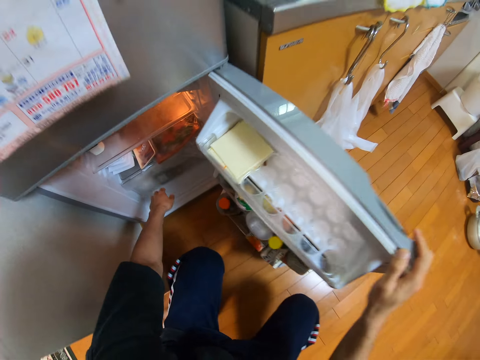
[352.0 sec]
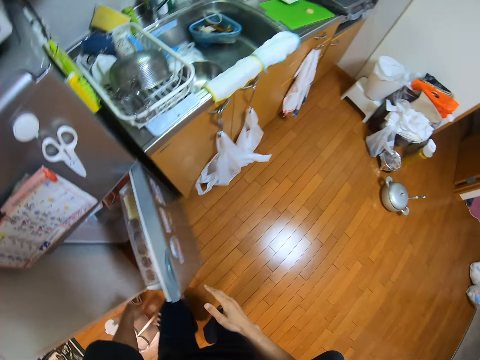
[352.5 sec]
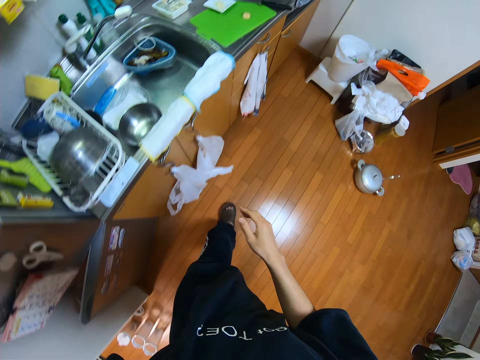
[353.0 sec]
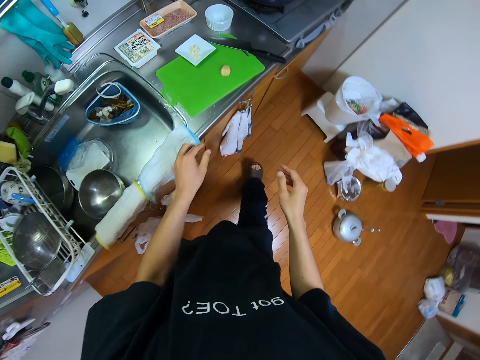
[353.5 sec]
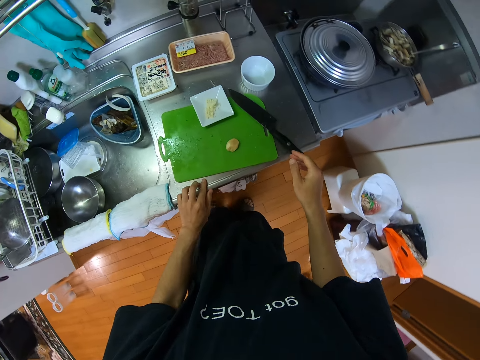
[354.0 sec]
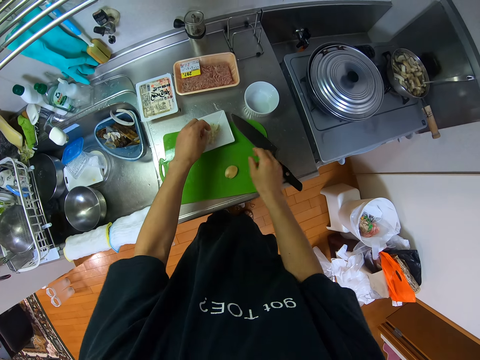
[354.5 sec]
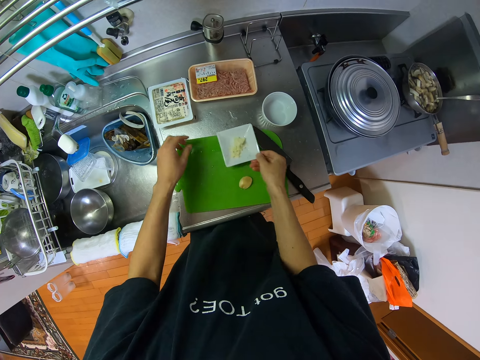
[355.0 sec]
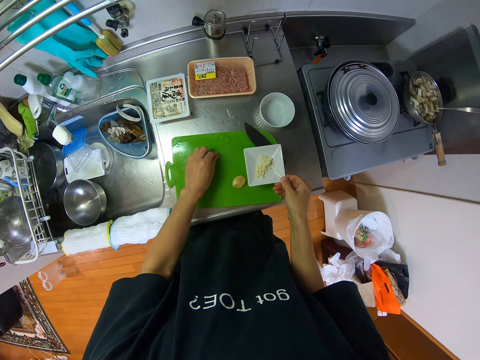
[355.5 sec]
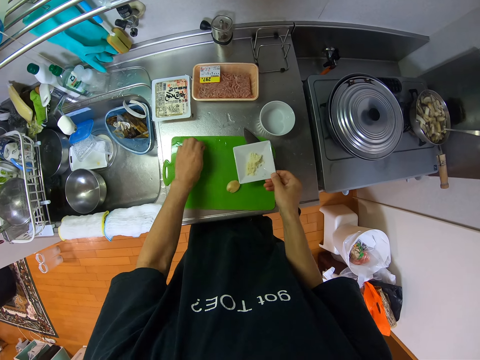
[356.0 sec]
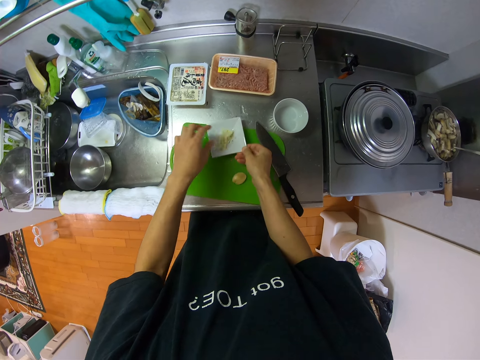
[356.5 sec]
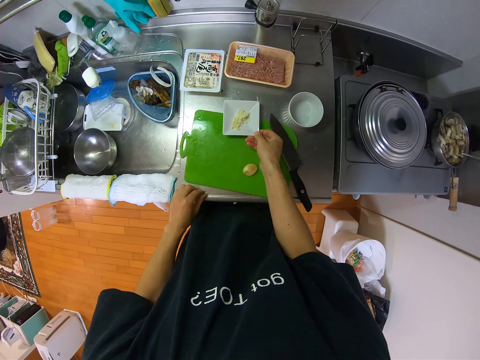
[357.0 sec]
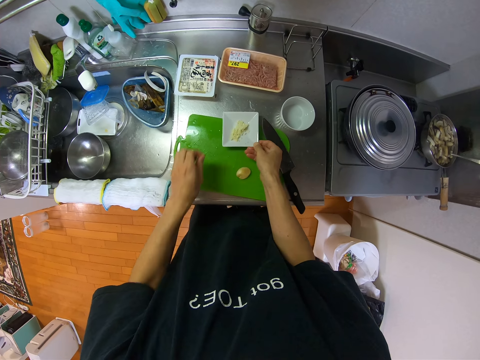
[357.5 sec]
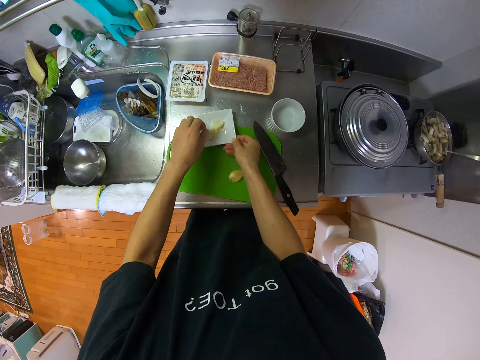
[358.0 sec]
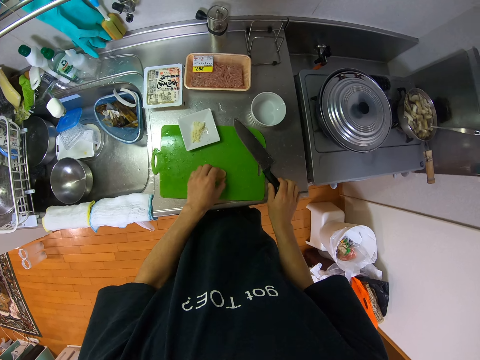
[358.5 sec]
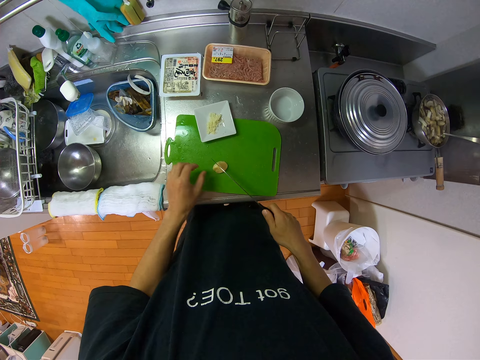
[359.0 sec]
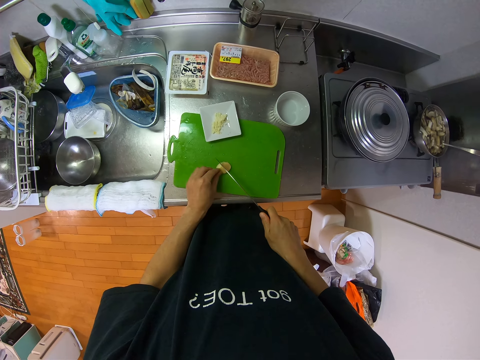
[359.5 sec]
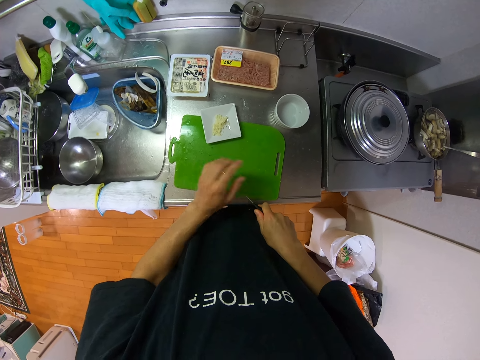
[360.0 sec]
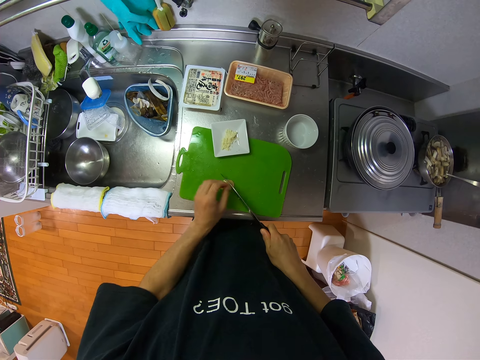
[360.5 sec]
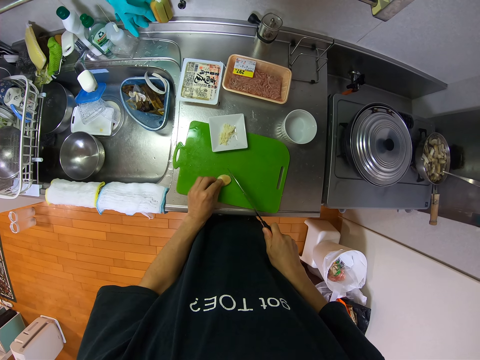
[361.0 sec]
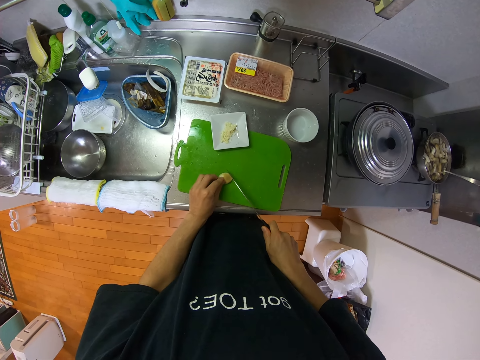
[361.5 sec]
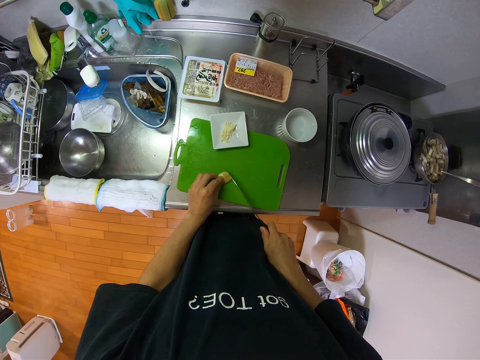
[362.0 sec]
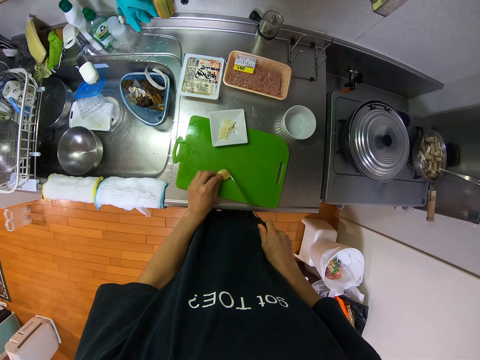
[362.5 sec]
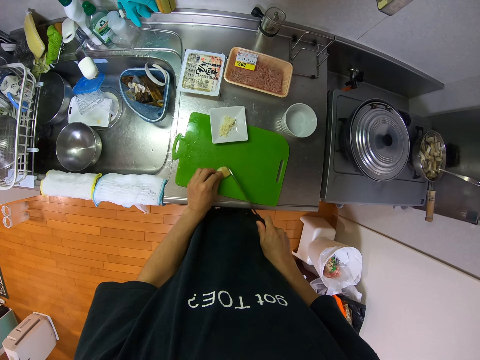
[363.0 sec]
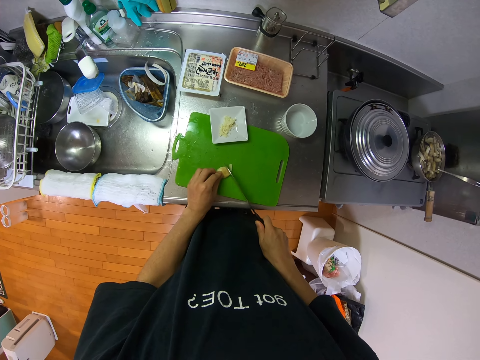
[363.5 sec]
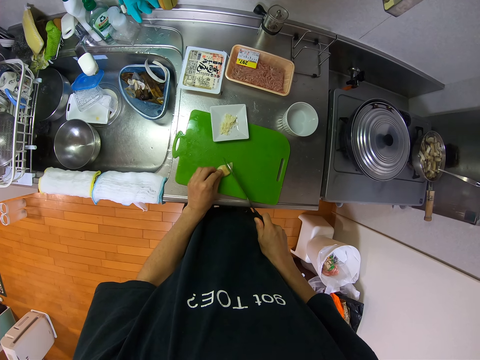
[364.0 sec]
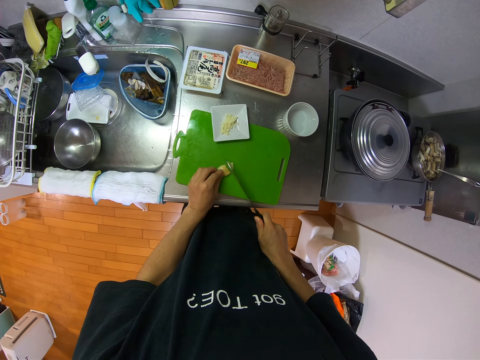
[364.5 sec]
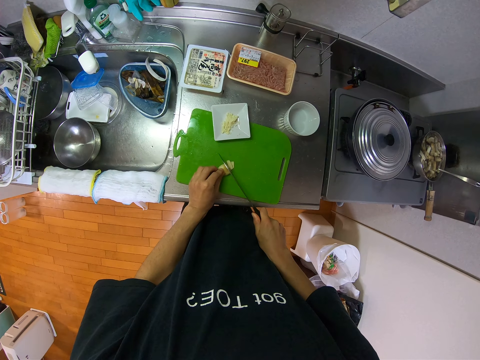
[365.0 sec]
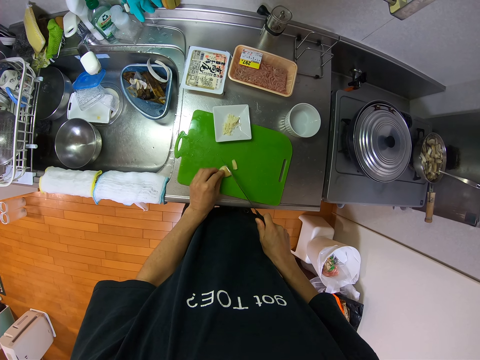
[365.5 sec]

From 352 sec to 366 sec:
The camera wearer shuts the compartment in the fridge. She stands up. She shuts the fridge. She walks towards the cabinet. She touches the table. She touches the garlic. She moves a plate on the tray. She picks the bowl. She picks the garlic. She puts the garlic in the bowl. She moves the bowl. She picks the garlic. She puts the garlic in the bowl. She puts the bowl on the chopping board. She moves the potato. She picks a knife on the cabinet with her right hand. She cuts the fruit on the tray with the knife. She touches the potato. She presses the knife. She touches the potato. She lifts the knife. She cuts the potato.

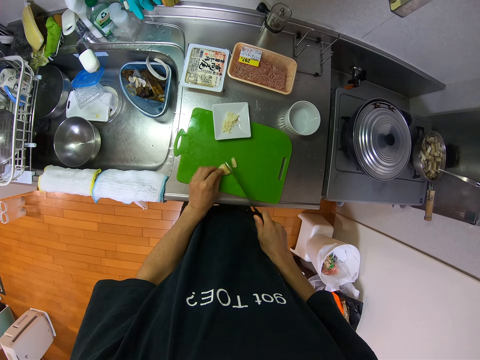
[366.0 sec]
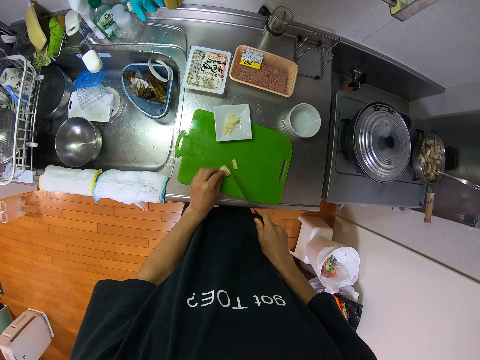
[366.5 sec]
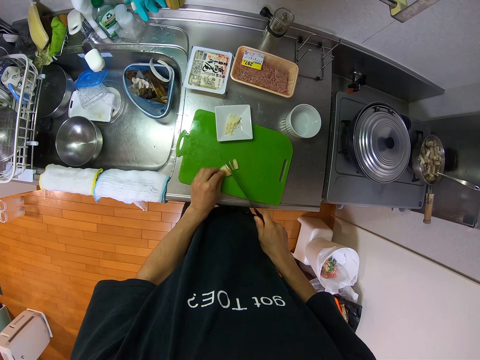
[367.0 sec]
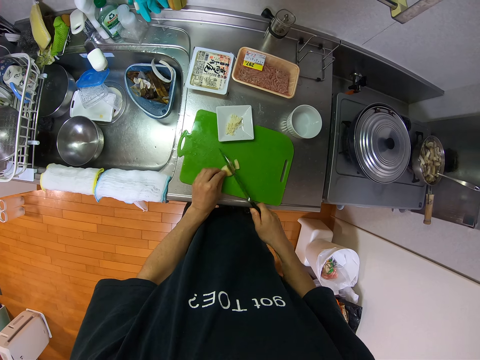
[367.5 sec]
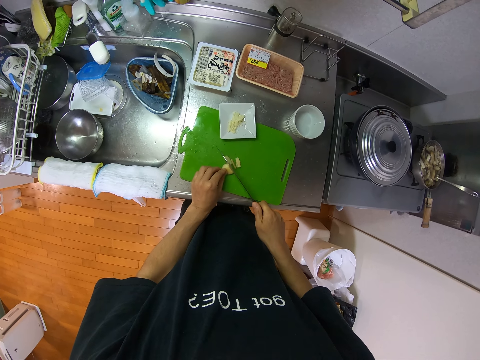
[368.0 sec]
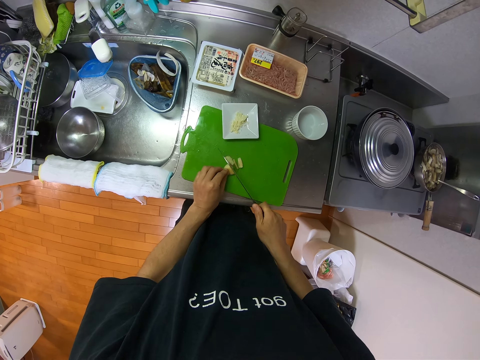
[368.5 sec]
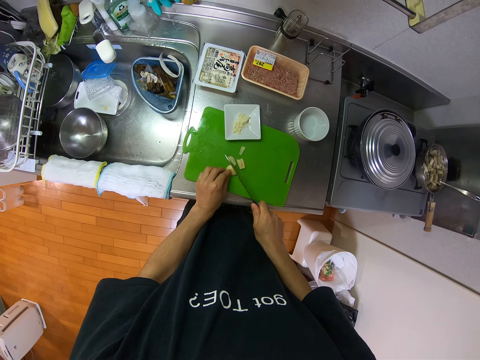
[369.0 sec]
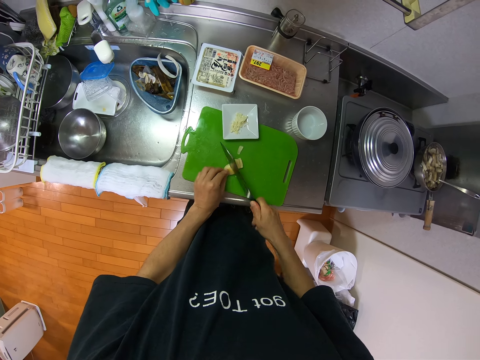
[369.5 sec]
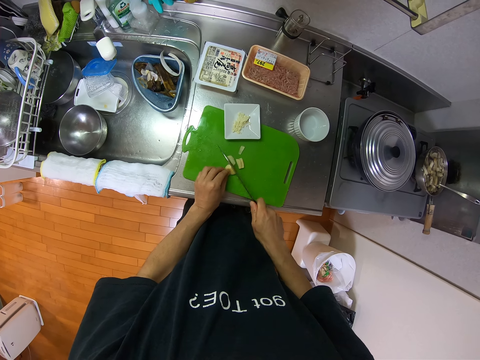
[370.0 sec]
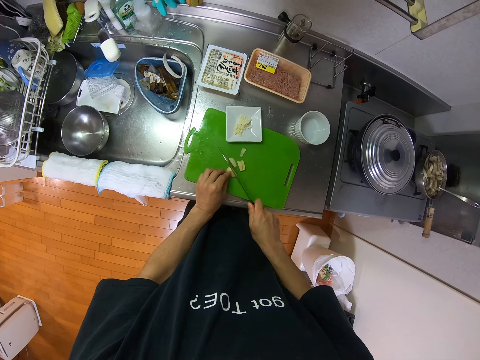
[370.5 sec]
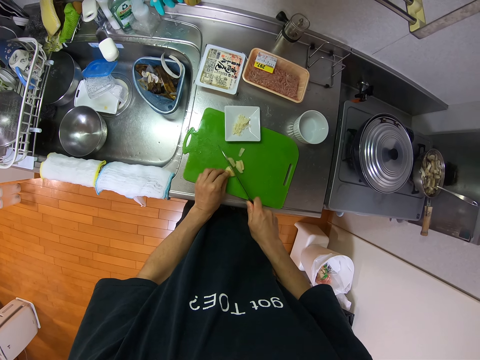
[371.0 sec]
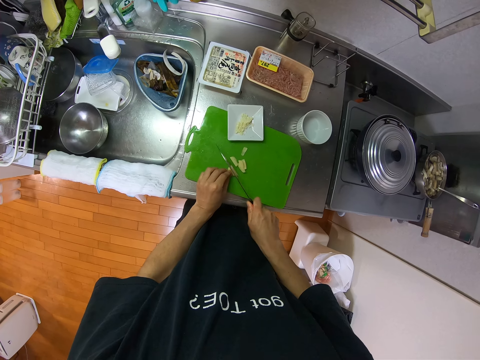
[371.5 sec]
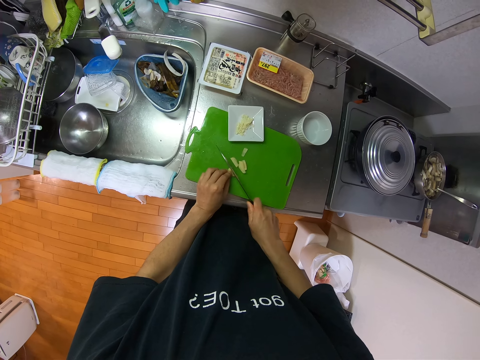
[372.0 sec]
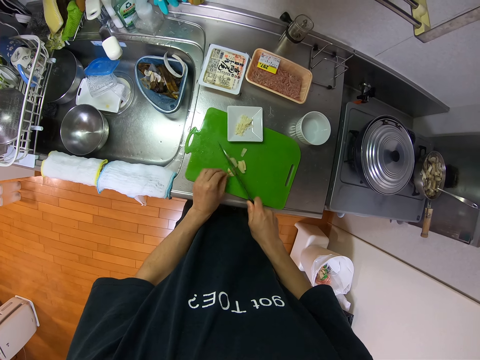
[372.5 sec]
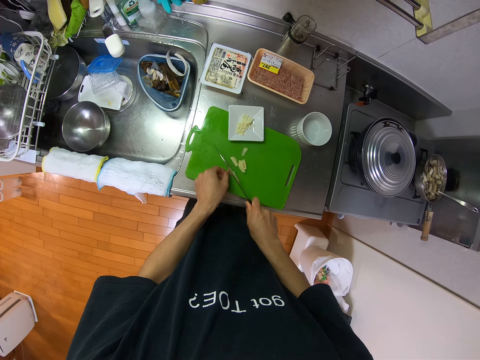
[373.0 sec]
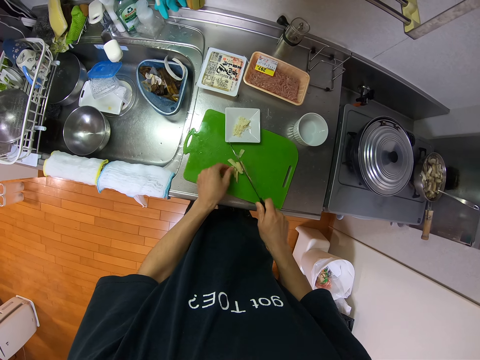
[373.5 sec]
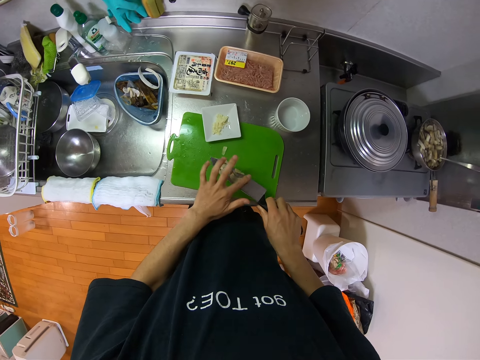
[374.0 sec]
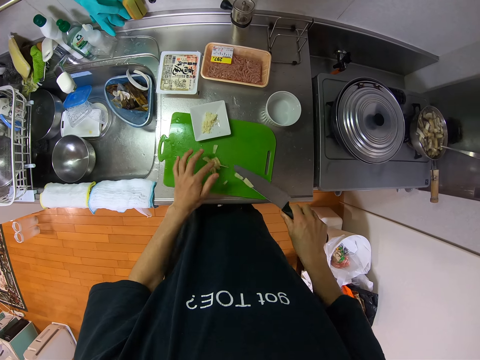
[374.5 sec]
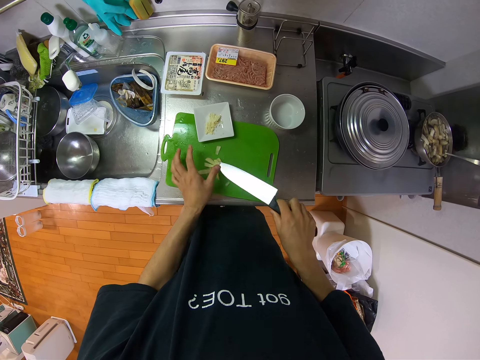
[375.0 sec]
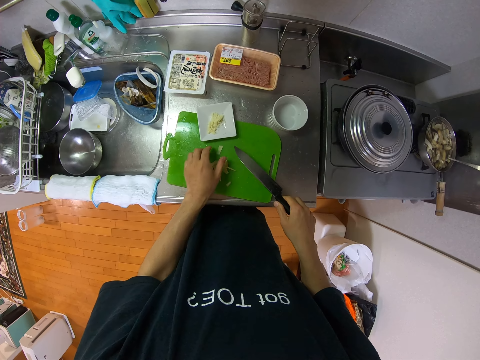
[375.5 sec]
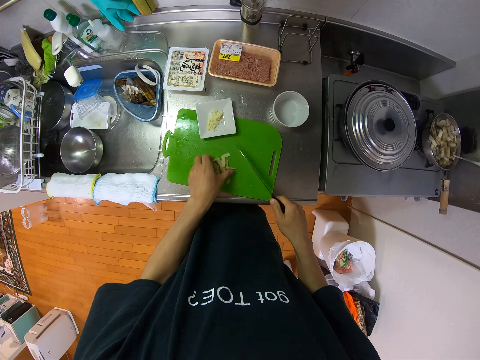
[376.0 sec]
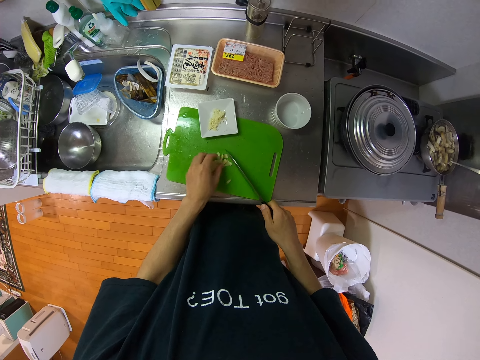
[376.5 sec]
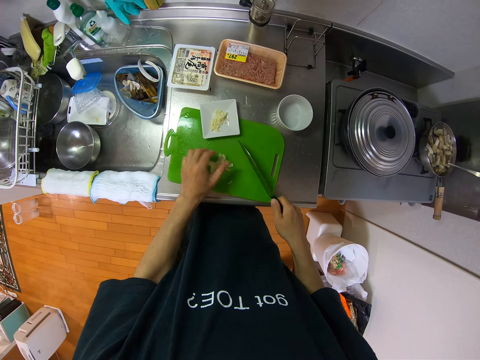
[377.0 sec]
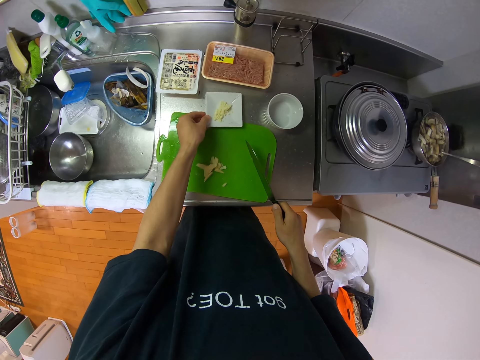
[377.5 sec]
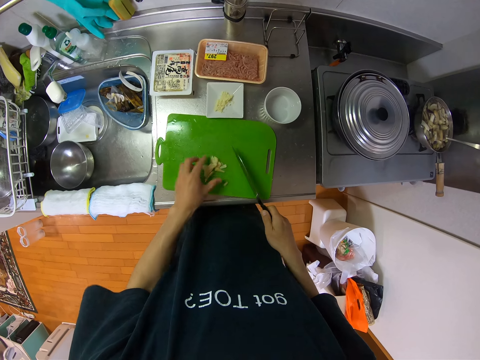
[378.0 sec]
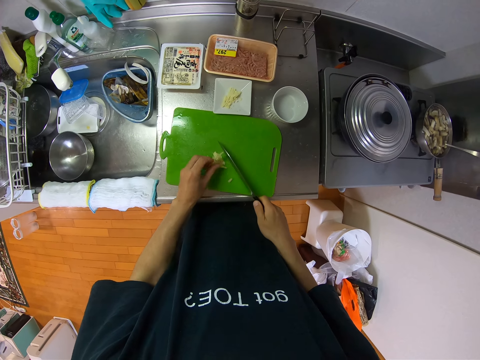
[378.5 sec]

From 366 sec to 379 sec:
The camera wearer removes the potato pieces from the knife. They collect the potato pieces. They move the plate on the cabinet. They touch the potato pieces.
